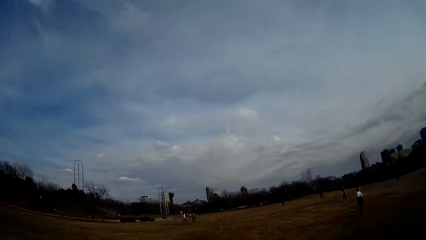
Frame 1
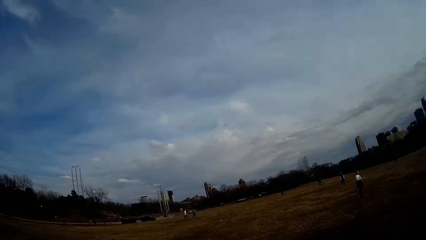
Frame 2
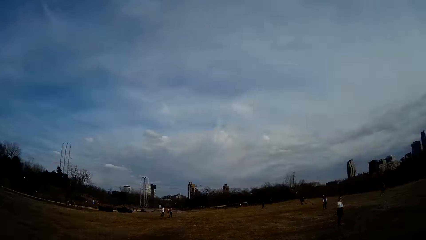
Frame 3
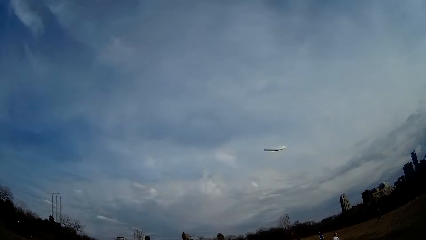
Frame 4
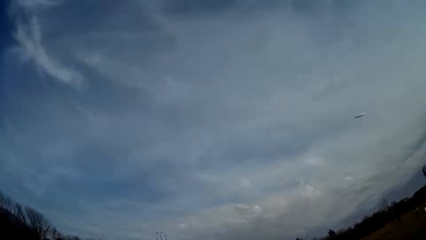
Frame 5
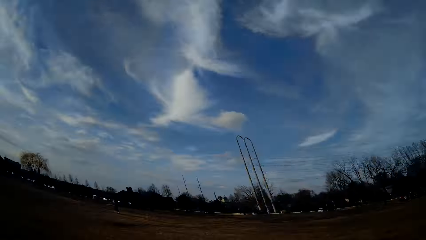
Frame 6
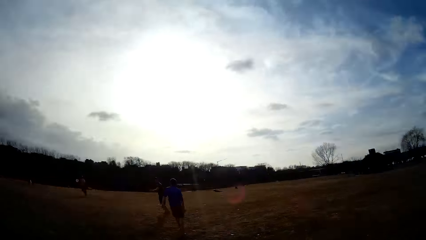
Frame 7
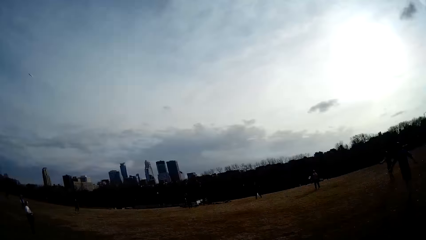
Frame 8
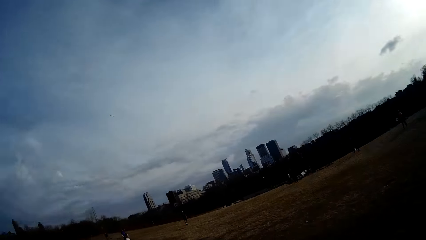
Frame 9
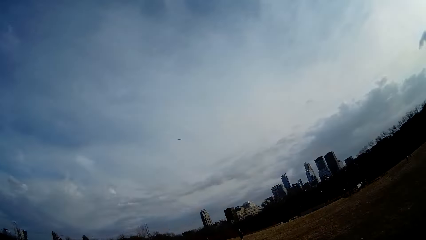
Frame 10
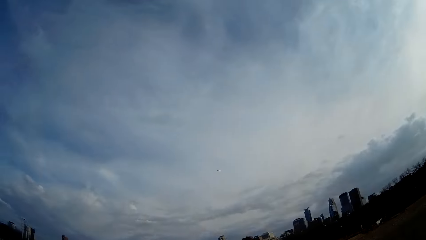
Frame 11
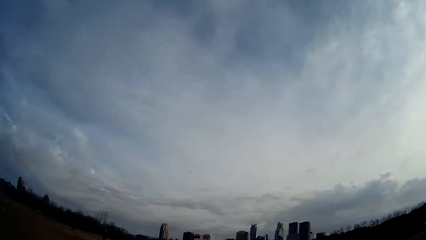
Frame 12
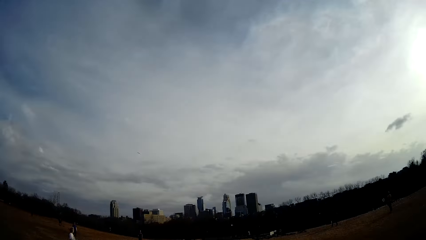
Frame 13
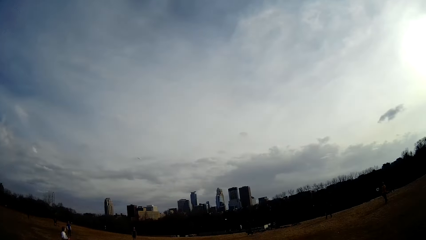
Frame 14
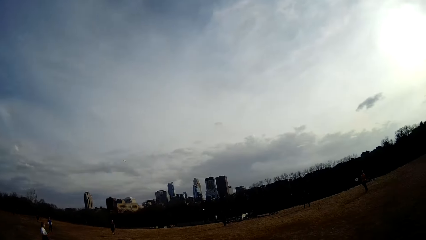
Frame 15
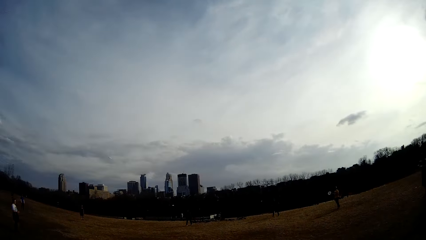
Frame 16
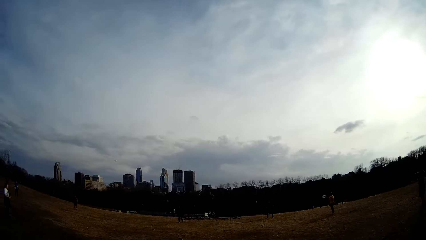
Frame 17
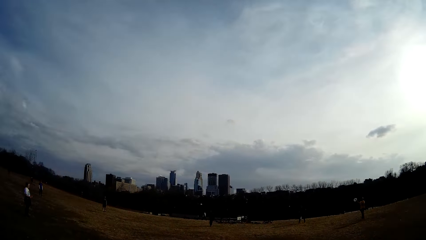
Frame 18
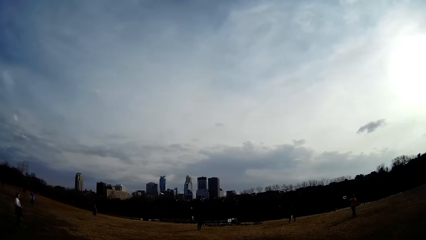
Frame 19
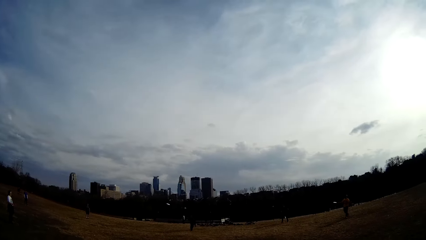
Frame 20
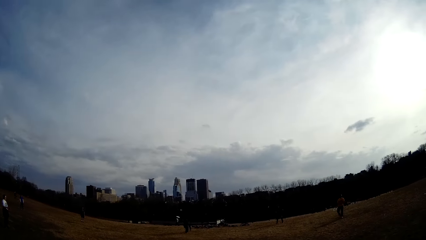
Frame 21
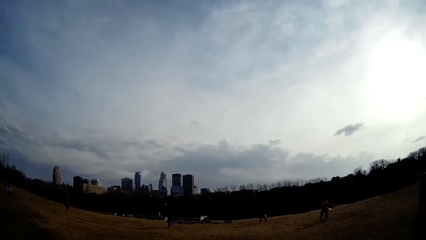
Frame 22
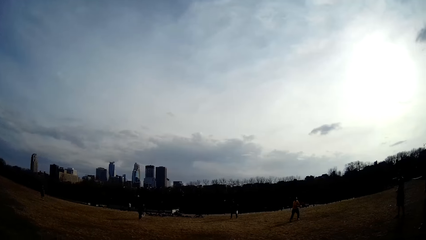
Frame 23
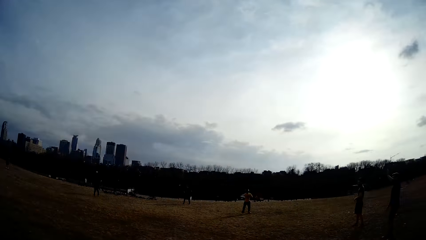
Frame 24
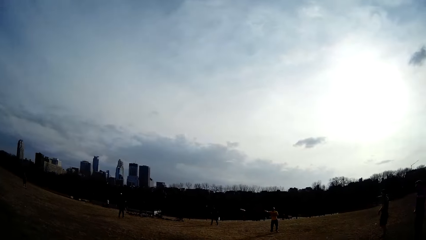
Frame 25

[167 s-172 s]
The camera wearer flings a ball in the air. They look around. They walk in the field.

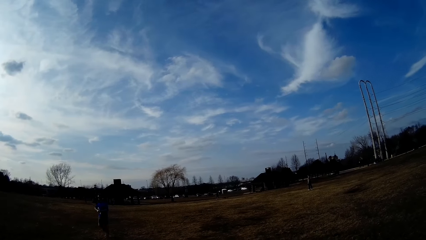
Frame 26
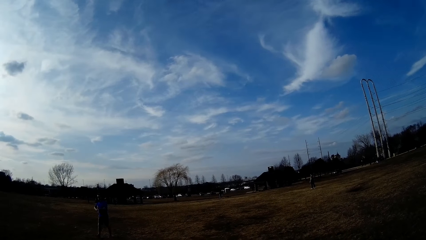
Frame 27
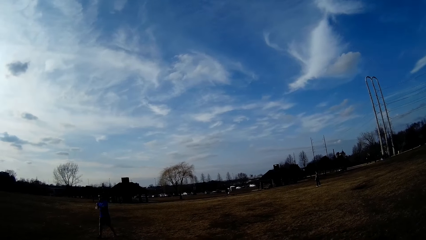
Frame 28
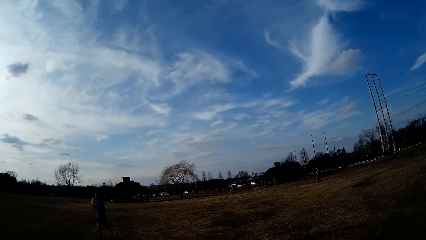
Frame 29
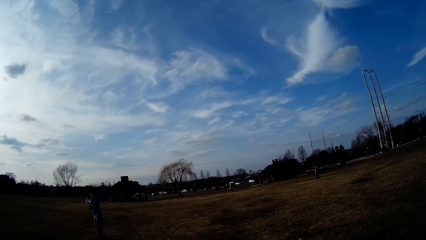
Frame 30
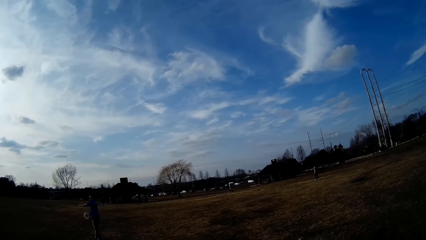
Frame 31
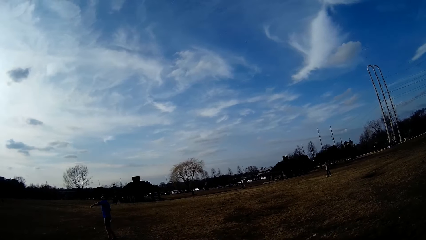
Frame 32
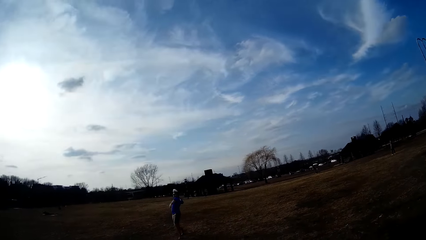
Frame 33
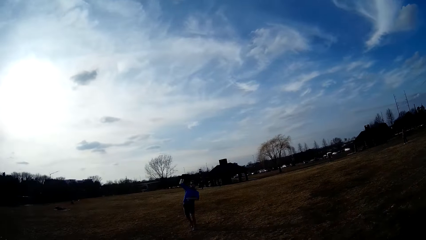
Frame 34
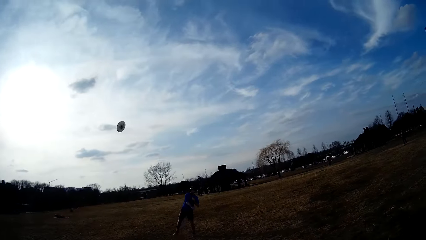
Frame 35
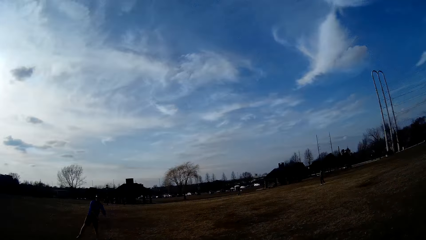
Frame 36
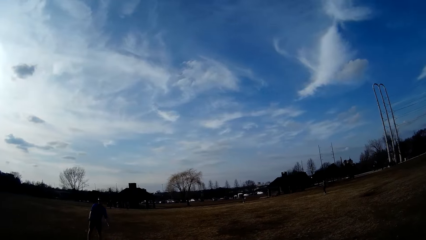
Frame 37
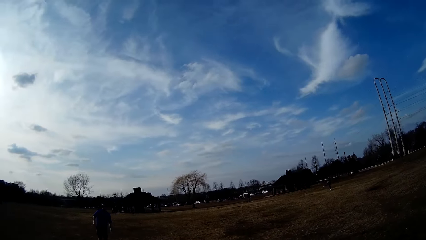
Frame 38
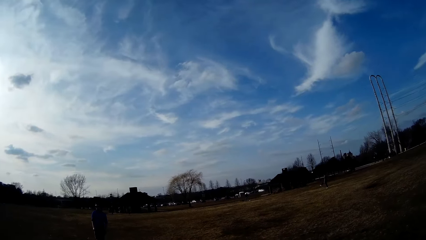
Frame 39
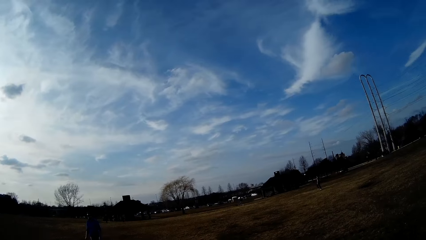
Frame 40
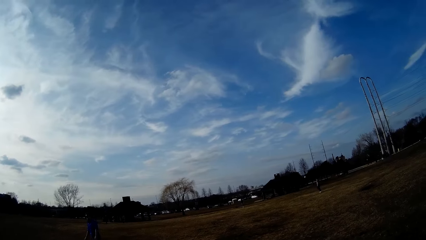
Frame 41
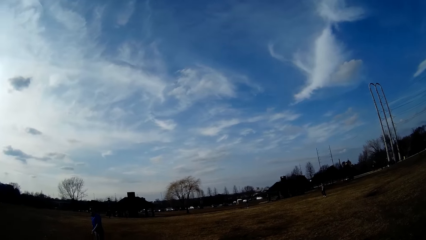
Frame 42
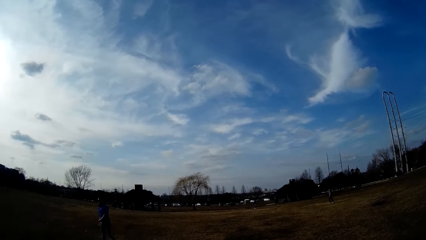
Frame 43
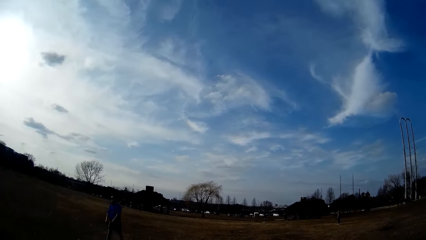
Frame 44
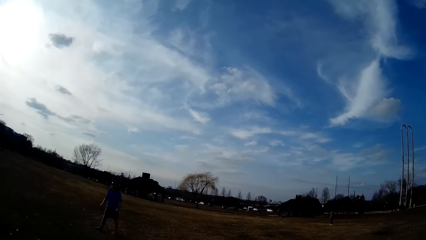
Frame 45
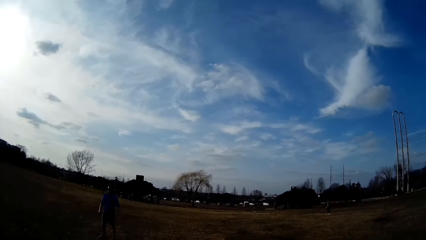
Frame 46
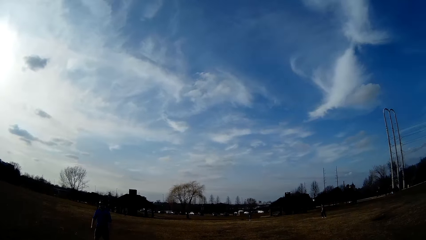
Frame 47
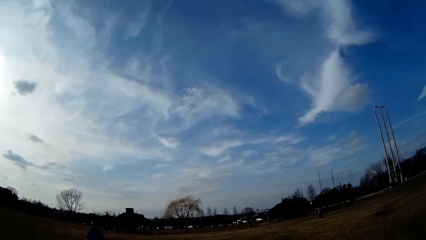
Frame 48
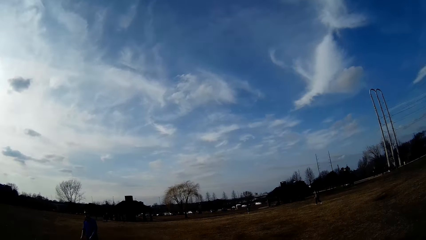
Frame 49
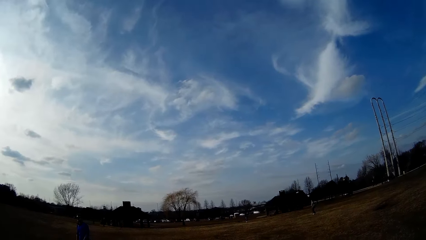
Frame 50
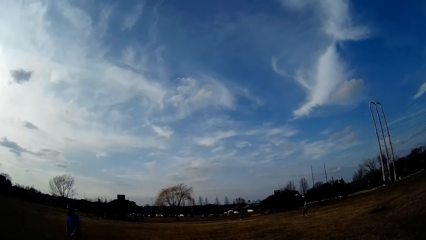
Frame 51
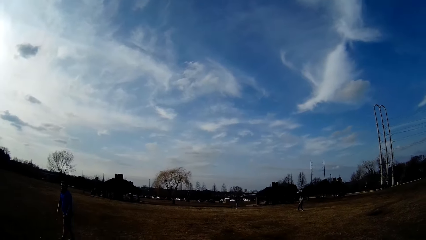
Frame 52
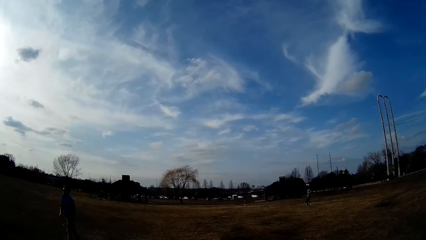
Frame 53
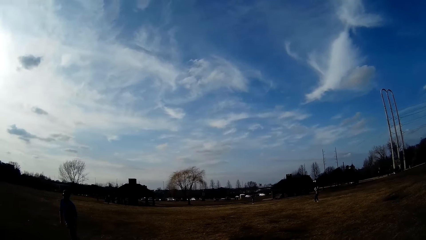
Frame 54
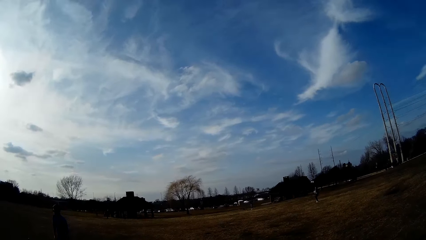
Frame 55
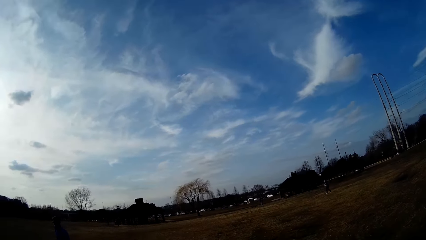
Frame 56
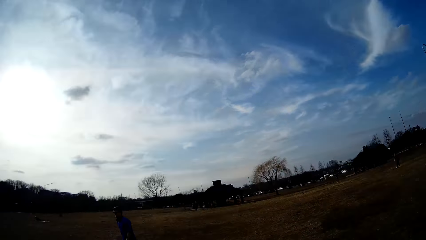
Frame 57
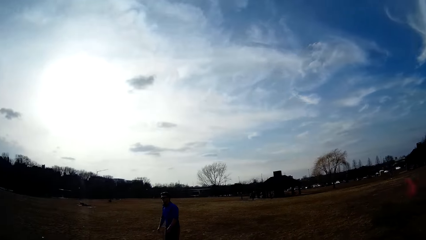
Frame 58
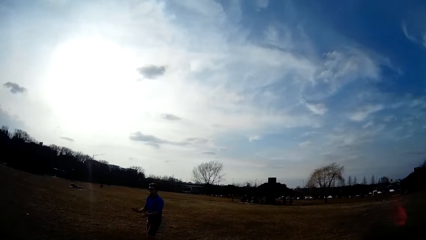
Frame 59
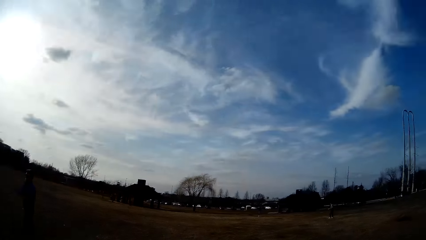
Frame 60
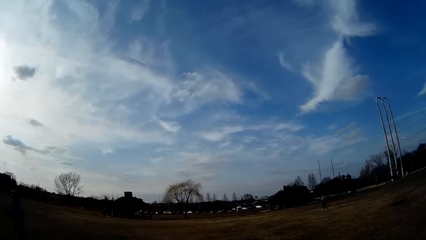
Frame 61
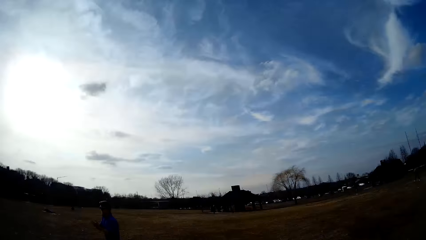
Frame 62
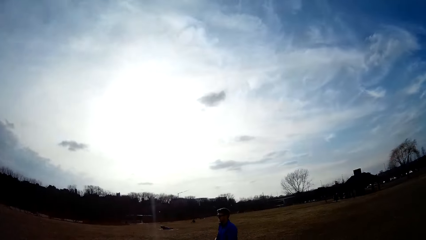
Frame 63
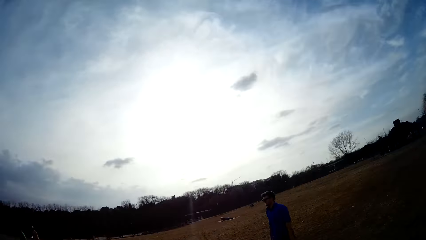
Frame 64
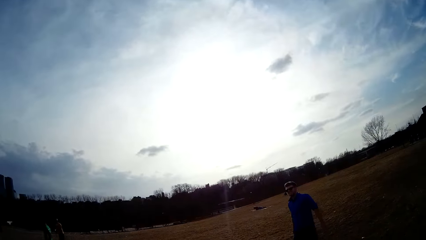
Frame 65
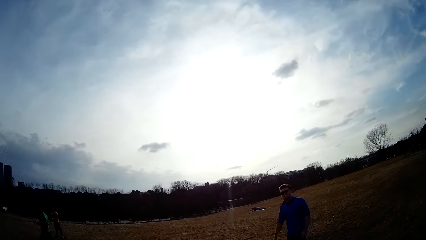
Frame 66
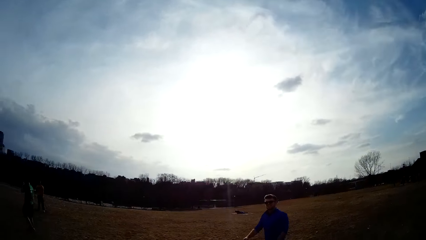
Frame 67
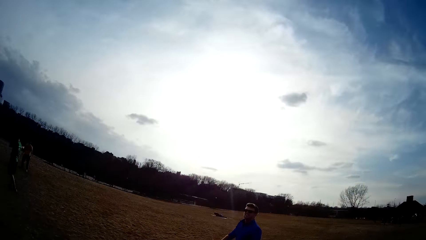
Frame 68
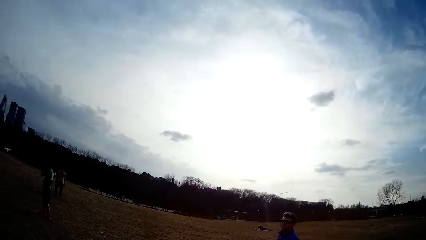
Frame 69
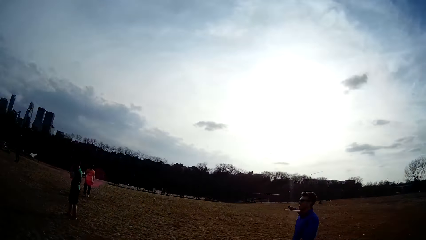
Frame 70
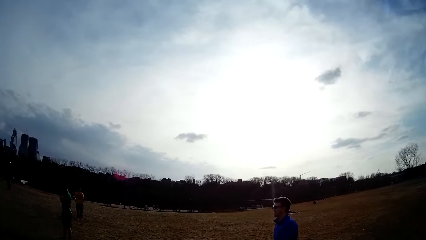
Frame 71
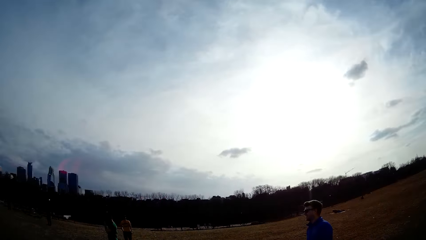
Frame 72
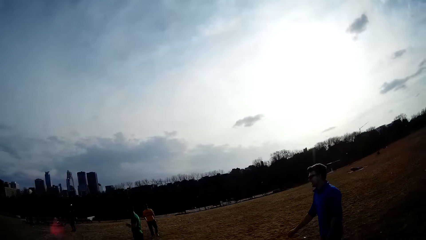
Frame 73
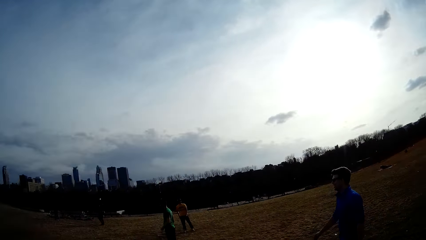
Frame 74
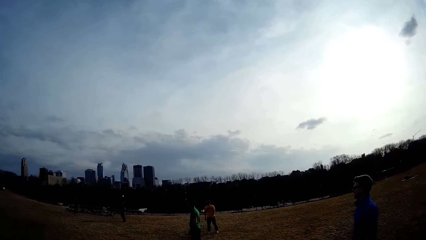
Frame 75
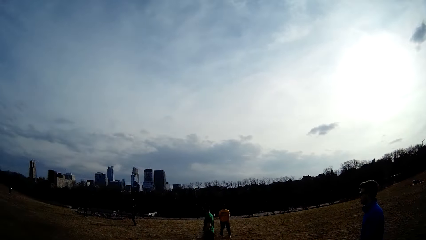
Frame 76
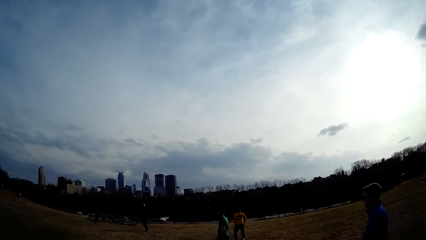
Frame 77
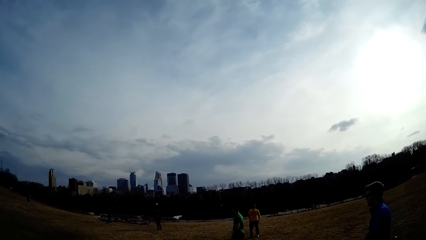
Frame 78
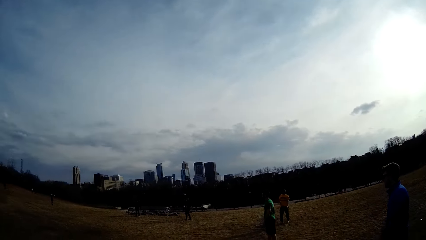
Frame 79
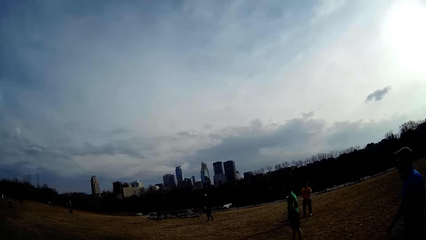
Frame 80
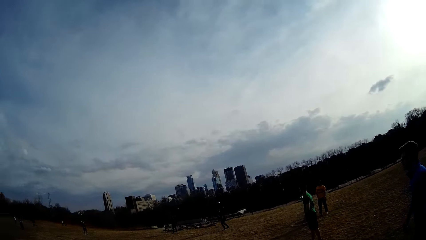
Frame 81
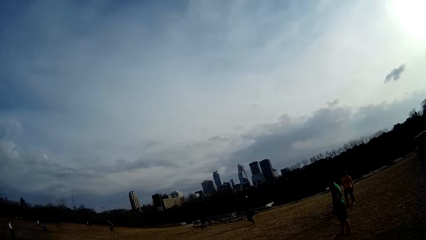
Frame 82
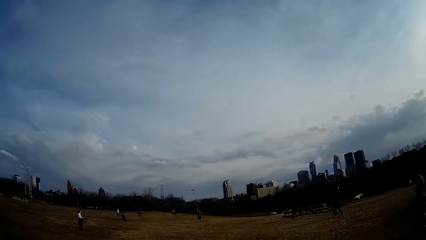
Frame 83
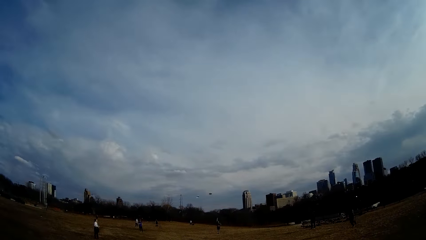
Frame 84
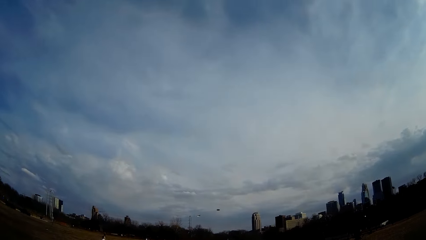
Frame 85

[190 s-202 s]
A man throws a ball.
